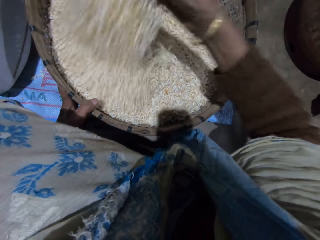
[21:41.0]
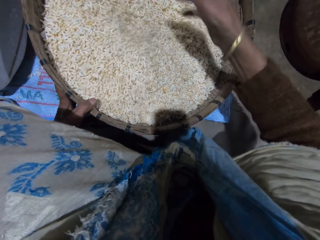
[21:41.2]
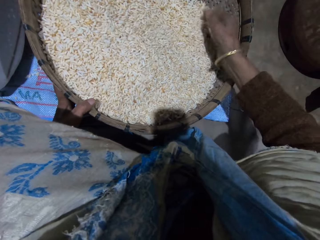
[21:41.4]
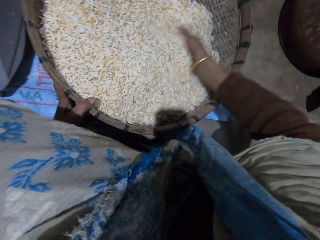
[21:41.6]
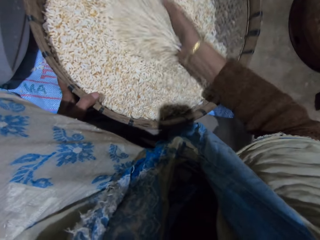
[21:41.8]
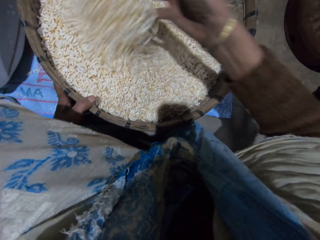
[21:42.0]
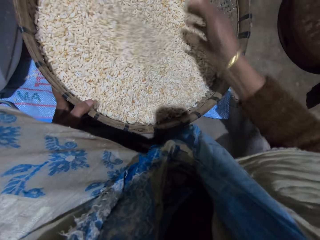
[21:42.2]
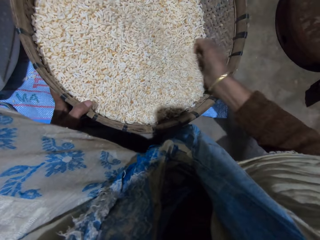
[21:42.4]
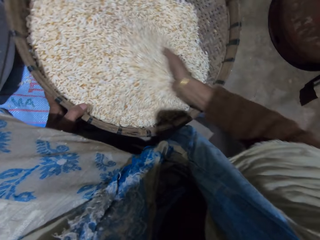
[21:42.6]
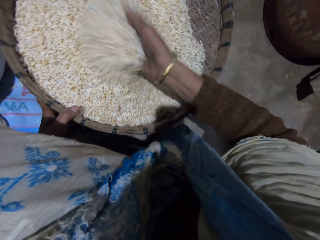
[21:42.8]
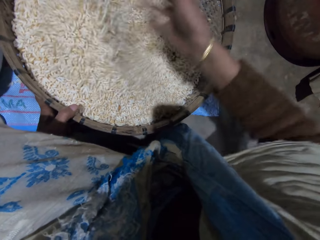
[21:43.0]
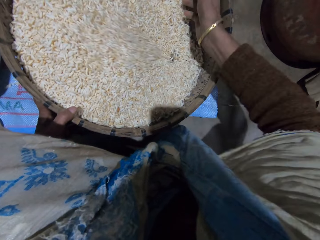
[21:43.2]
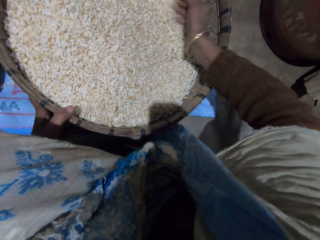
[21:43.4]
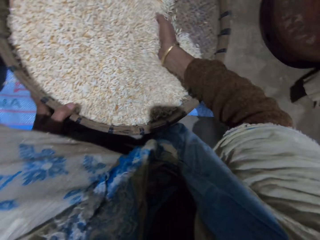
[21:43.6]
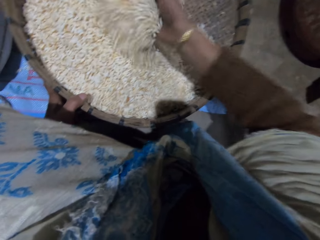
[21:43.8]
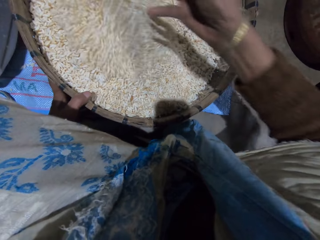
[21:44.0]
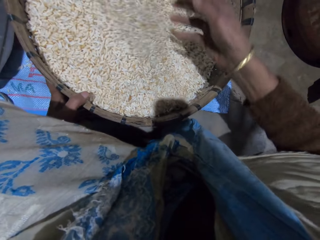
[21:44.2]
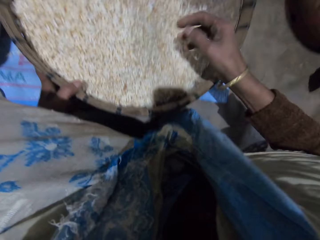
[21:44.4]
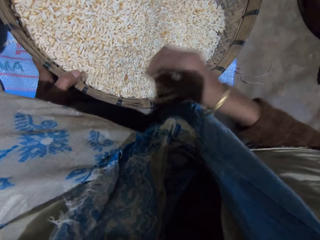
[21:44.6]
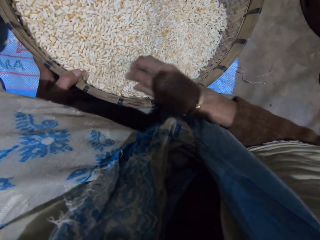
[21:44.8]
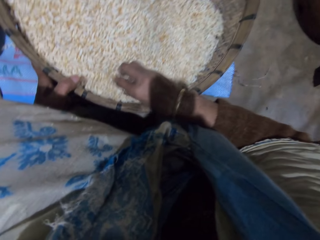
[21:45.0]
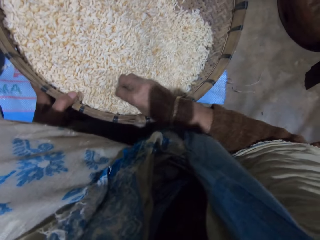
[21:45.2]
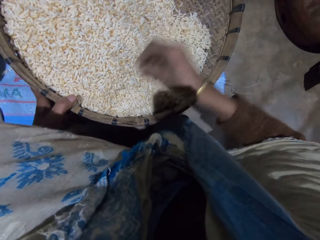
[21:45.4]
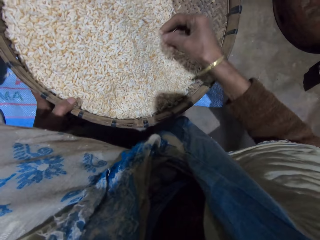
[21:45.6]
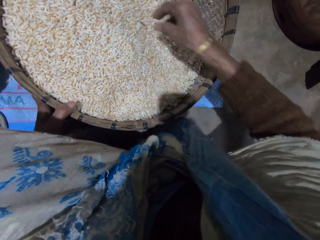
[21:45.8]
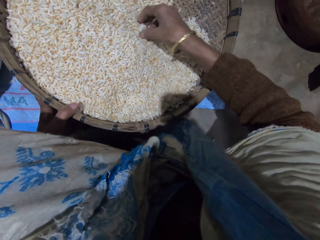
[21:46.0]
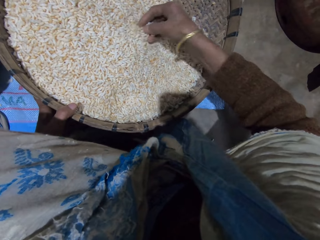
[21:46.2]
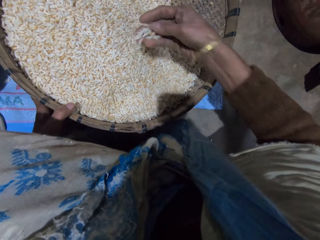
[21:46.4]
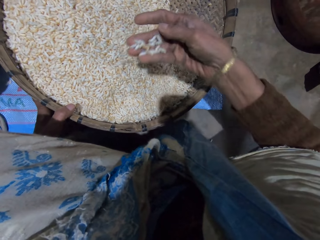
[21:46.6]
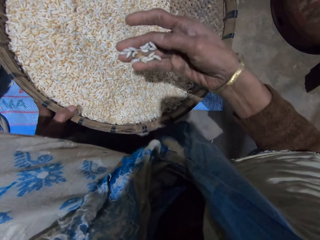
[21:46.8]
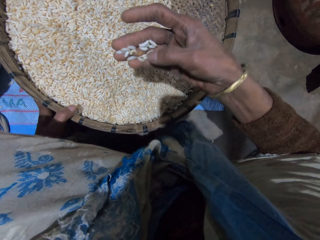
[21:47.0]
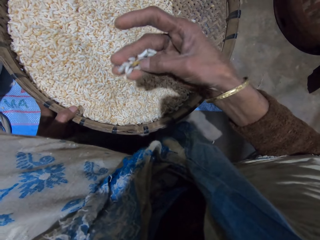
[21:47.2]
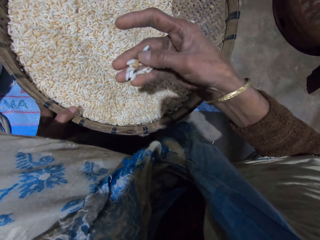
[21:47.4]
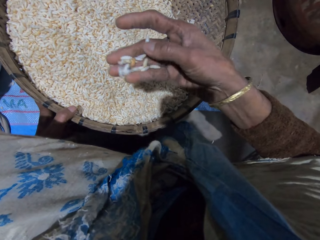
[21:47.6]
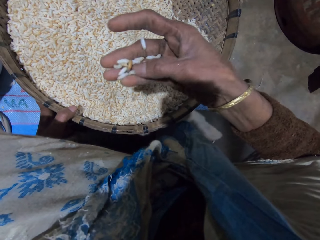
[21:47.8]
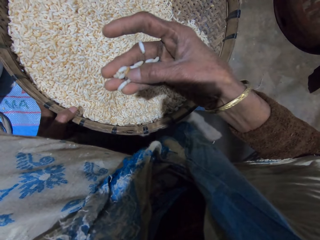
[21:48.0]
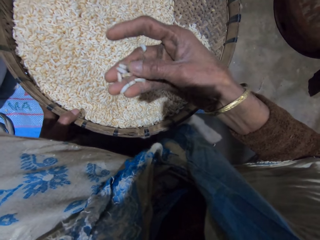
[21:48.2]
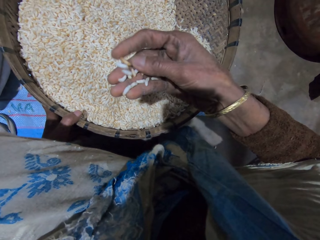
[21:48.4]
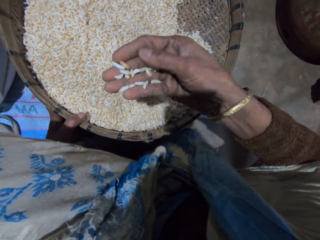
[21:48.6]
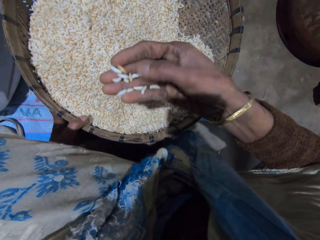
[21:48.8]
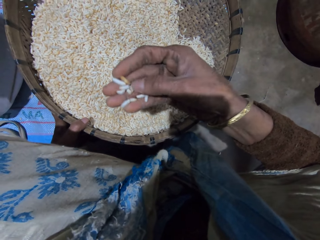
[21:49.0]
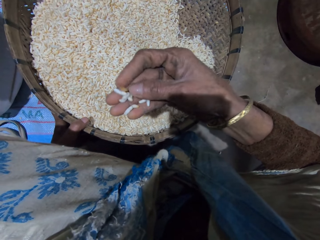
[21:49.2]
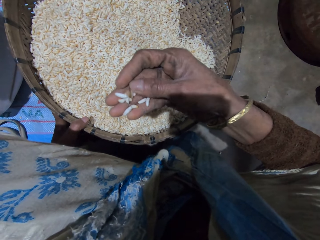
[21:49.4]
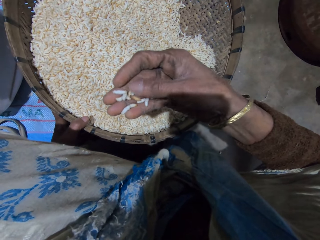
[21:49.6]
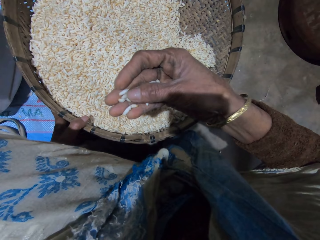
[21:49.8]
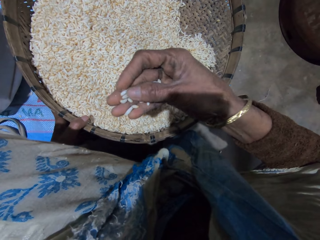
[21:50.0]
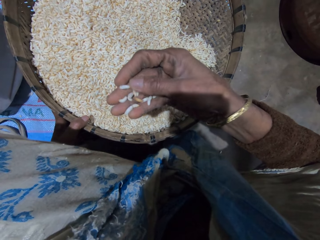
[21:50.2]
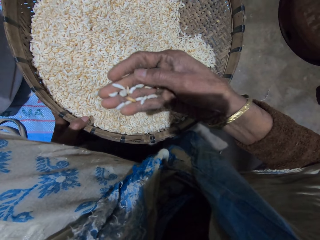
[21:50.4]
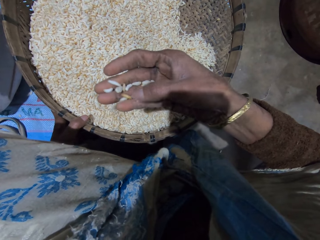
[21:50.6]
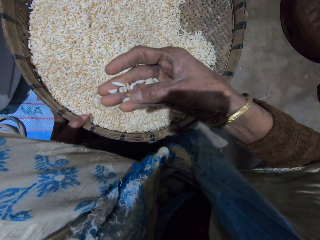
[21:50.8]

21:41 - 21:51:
The camera wearer mixes grains in the basket with her right hand. She picks grains from the basket with her right hand. She checks the grains.

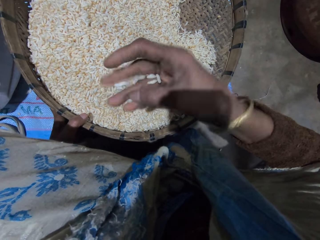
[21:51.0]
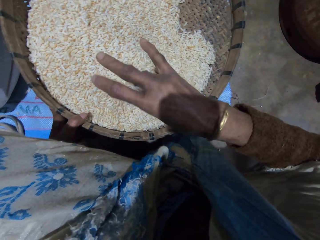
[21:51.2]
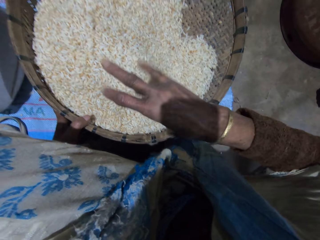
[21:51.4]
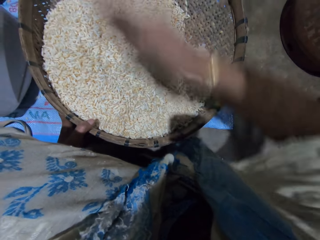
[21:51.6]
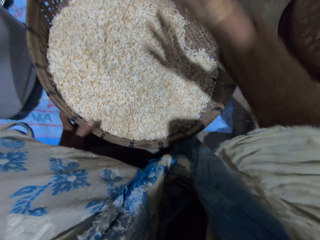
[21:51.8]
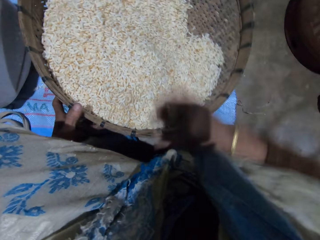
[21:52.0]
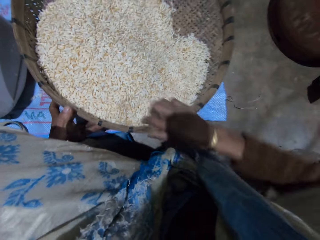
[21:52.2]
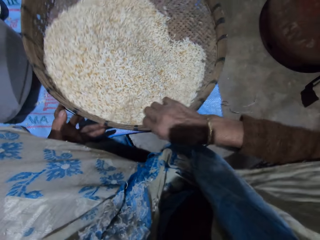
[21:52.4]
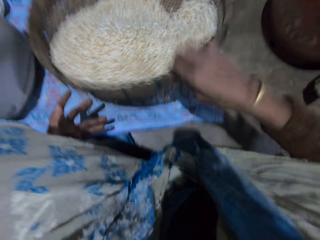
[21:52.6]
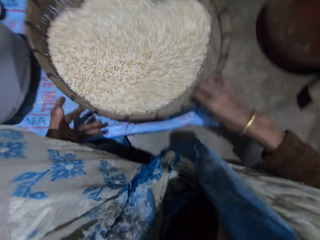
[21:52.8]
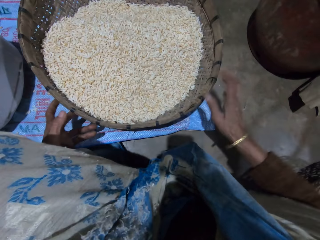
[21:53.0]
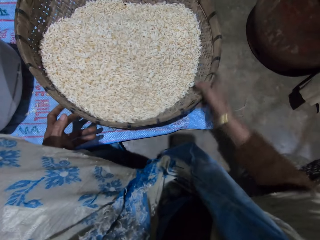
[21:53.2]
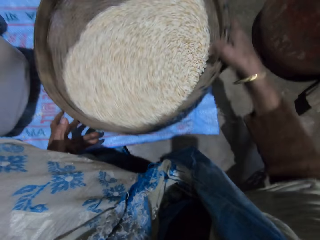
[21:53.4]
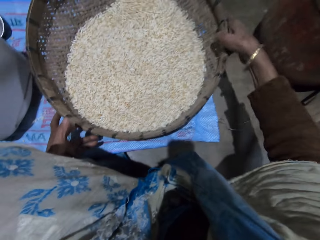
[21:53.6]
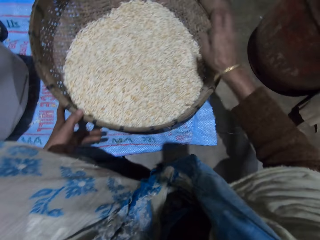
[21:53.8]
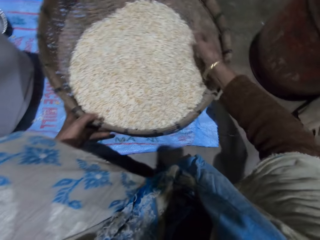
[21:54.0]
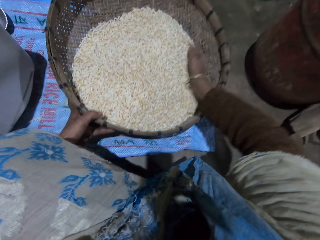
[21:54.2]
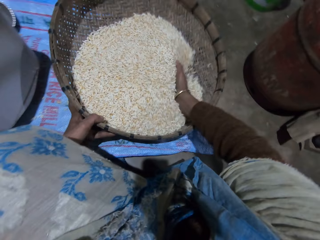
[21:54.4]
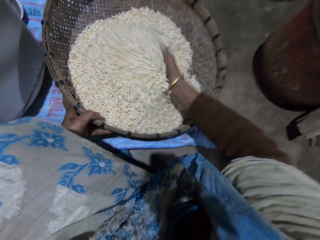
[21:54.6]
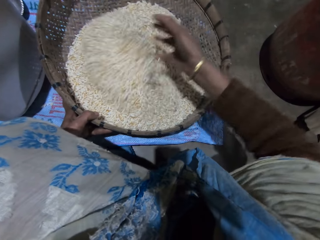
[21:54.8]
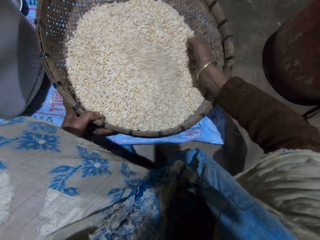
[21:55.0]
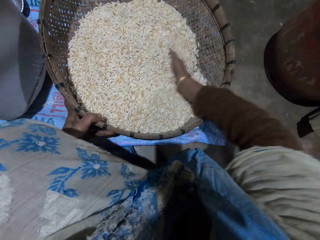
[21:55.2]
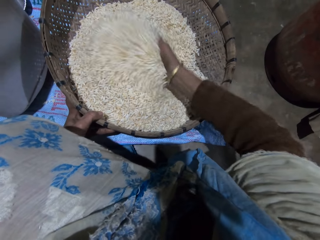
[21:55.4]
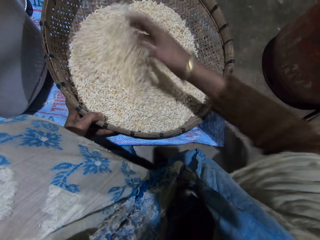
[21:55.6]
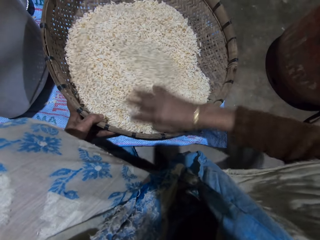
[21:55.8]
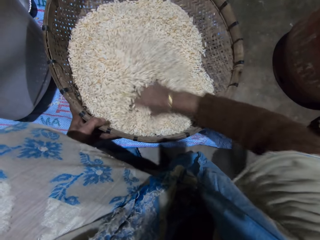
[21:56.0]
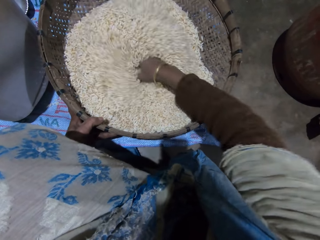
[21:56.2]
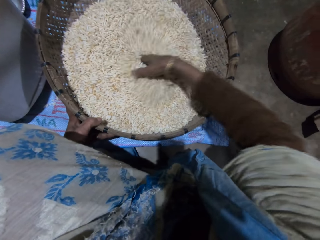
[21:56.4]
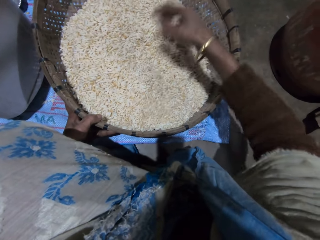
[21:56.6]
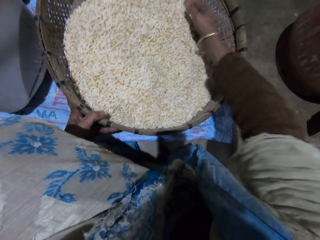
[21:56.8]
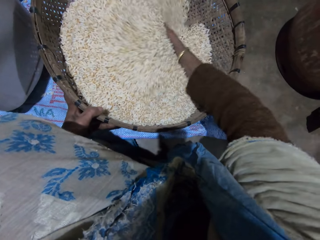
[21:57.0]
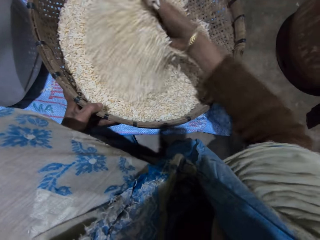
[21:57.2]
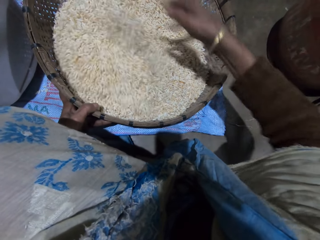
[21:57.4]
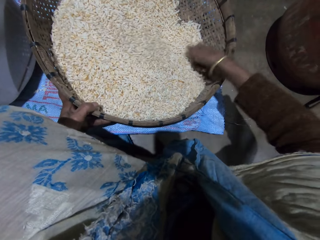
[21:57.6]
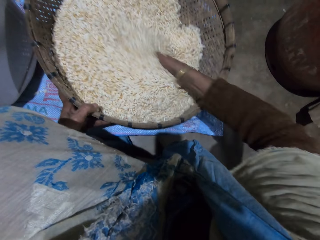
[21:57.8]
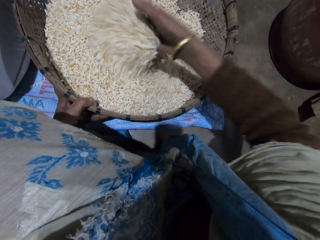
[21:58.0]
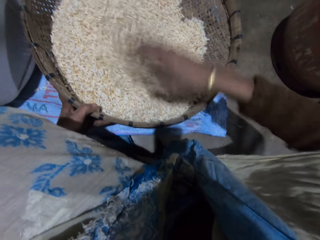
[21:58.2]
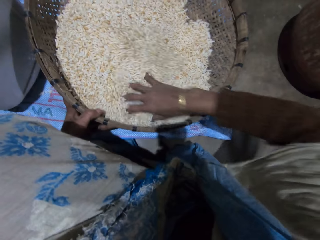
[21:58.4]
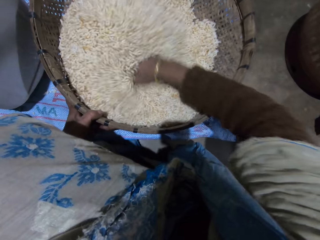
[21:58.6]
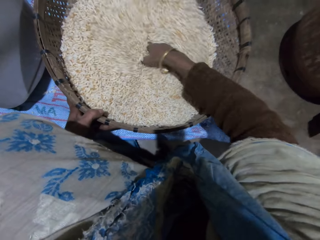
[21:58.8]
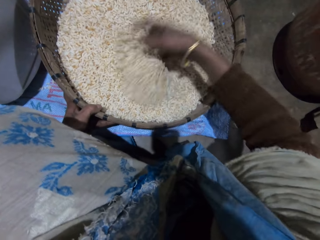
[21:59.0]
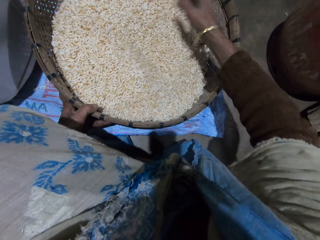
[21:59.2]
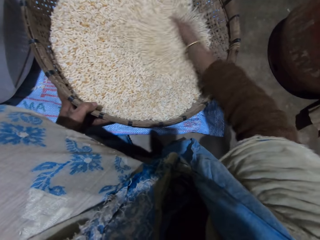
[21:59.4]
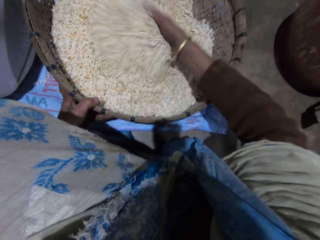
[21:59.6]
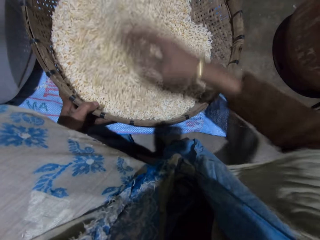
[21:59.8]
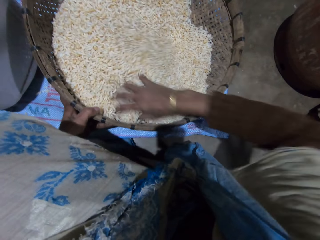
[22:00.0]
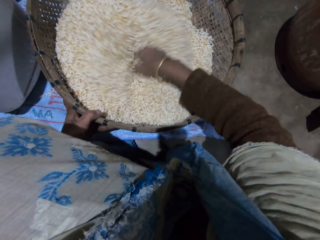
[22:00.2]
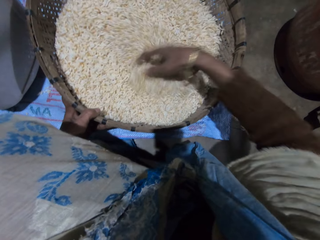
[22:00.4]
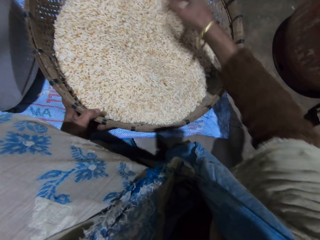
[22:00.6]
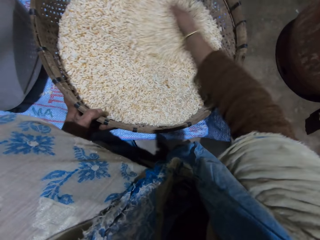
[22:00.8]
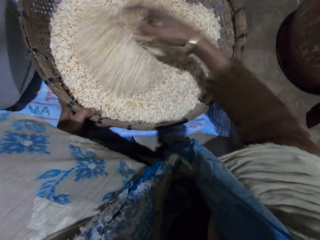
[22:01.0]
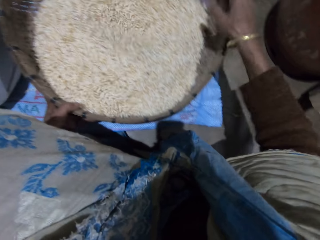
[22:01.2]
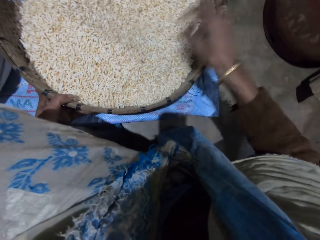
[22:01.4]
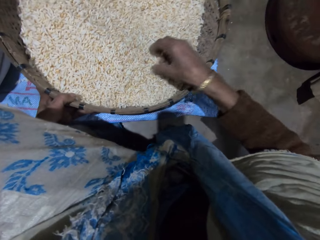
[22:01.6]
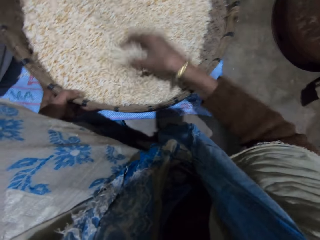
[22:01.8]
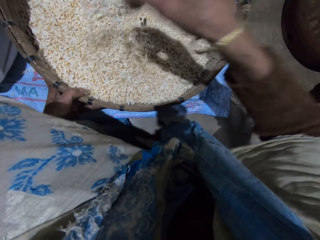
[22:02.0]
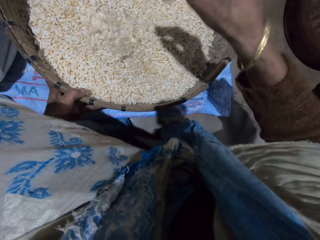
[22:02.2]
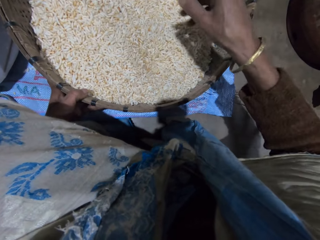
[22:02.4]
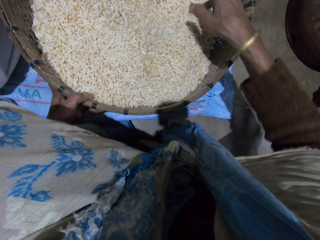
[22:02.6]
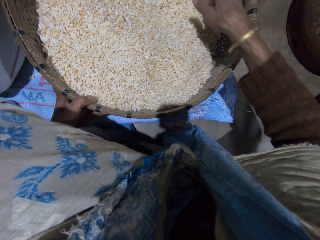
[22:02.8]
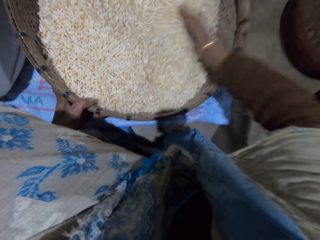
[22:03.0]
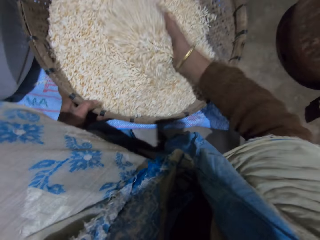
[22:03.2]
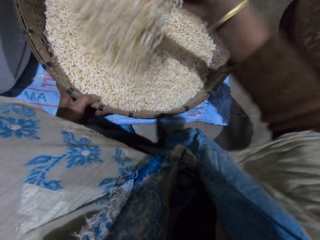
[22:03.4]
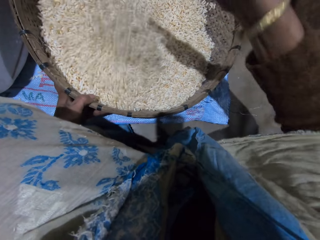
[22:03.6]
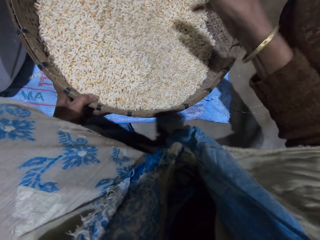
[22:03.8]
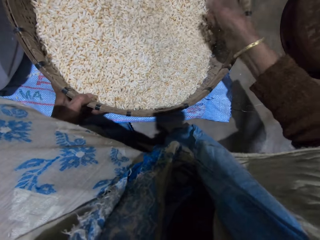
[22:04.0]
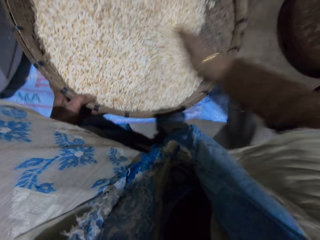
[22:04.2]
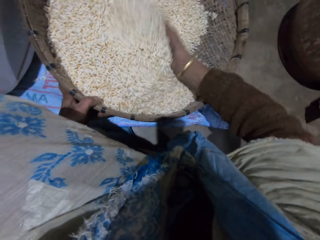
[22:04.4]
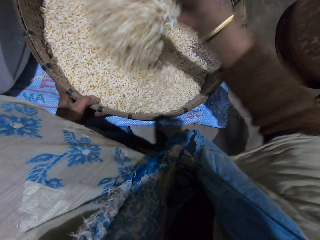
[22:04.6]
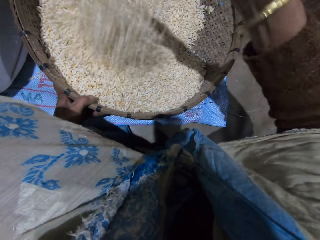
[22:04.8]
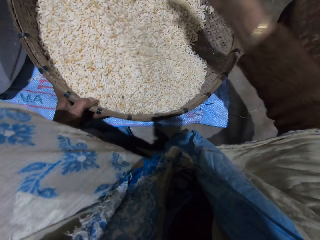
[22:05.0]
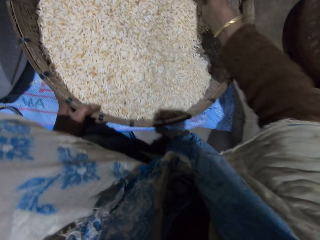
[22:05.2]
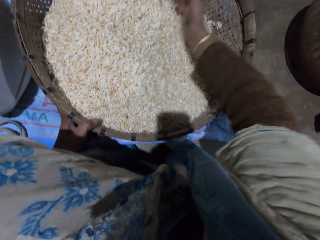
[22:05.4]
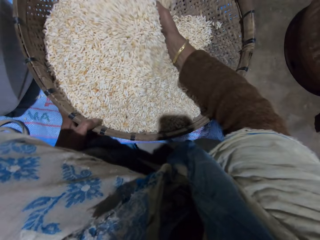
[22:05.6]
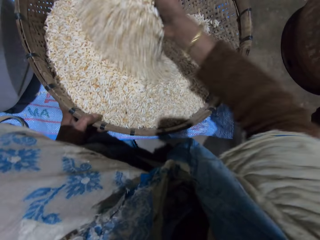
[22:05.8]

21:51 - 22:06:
The camera wearer pours grains in the basket. She throws grain or chaff on the floor. She shakes the basket with her right hand. She adjusts the winnowing basket. She mixes grains in the basket with her right hand.
